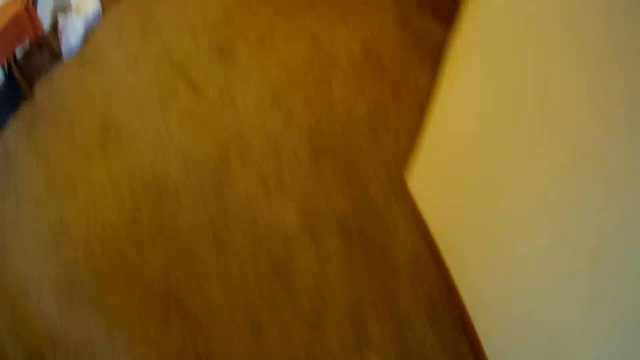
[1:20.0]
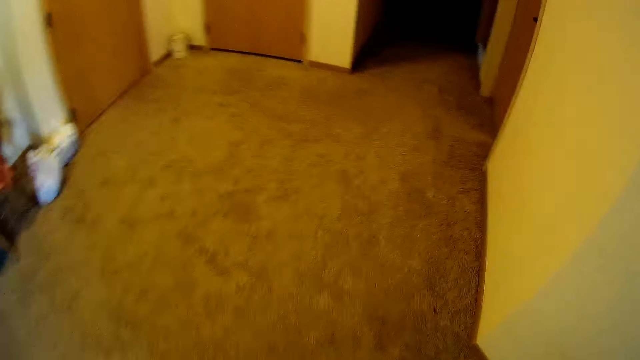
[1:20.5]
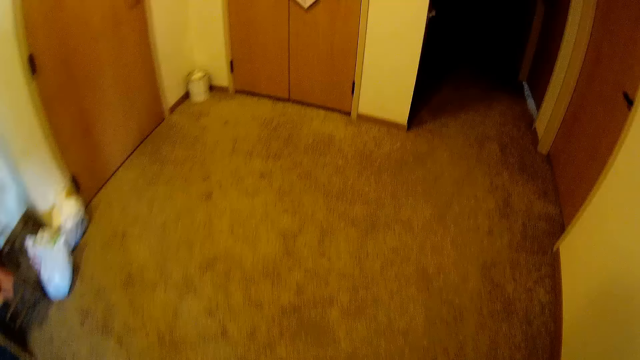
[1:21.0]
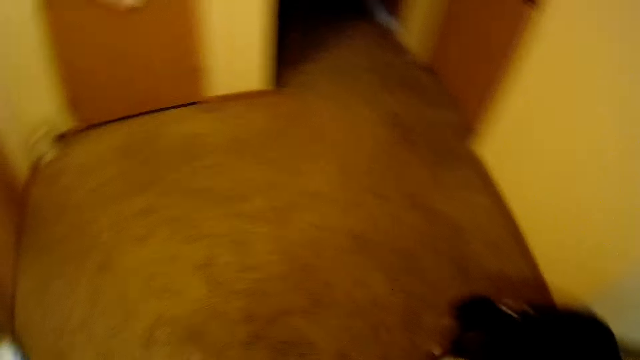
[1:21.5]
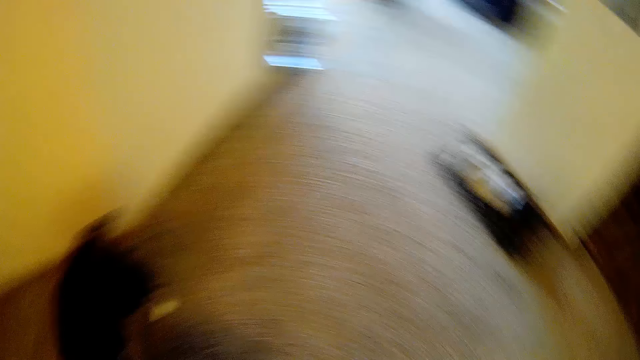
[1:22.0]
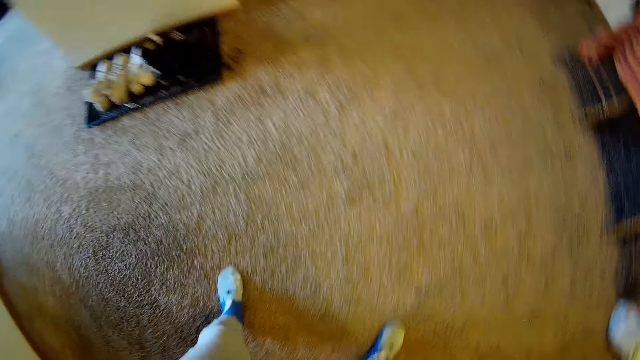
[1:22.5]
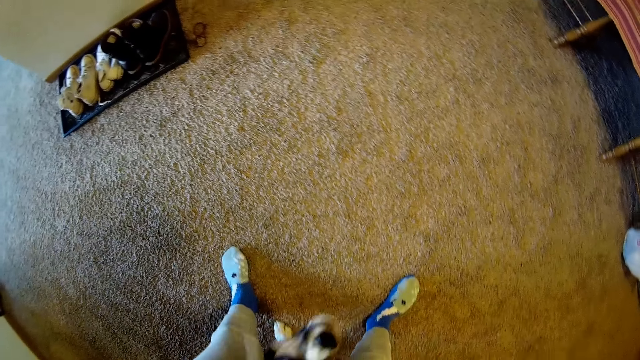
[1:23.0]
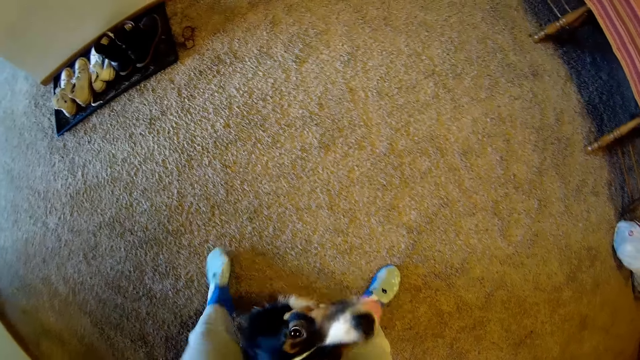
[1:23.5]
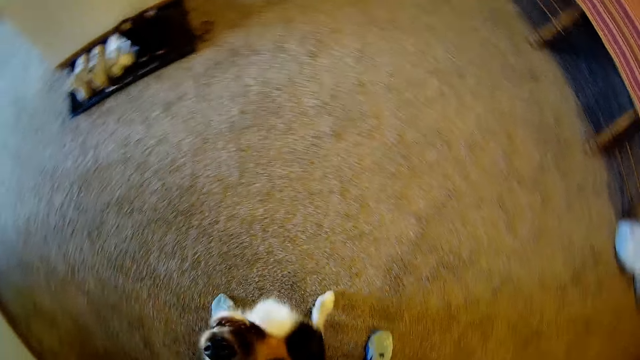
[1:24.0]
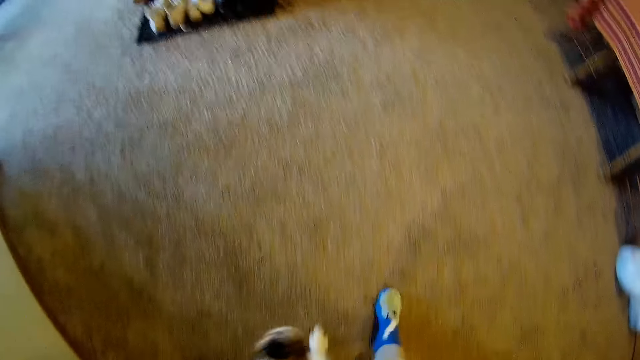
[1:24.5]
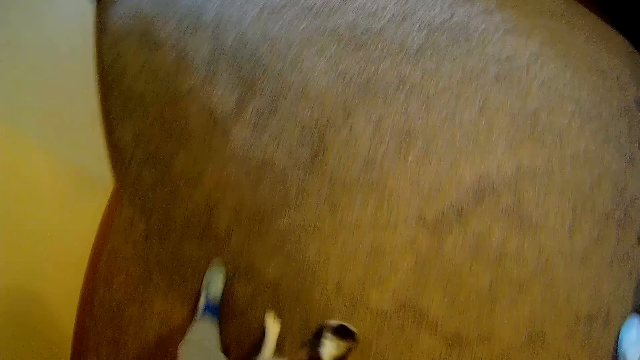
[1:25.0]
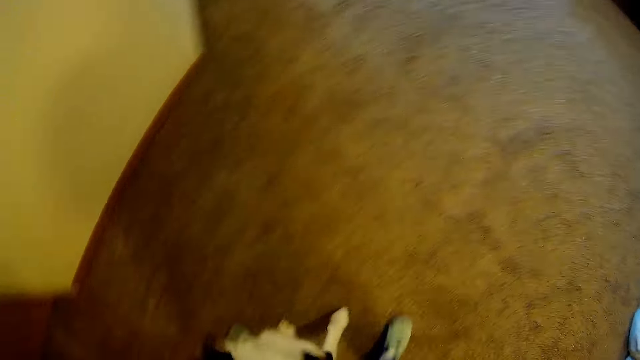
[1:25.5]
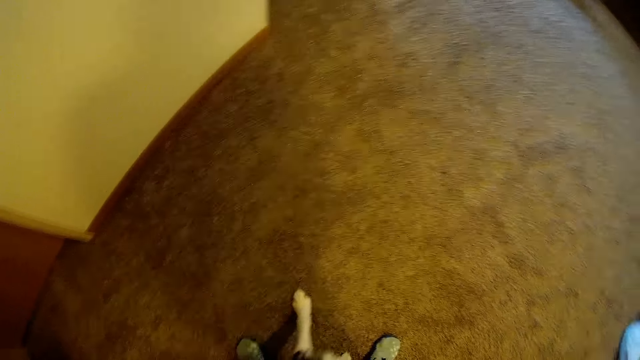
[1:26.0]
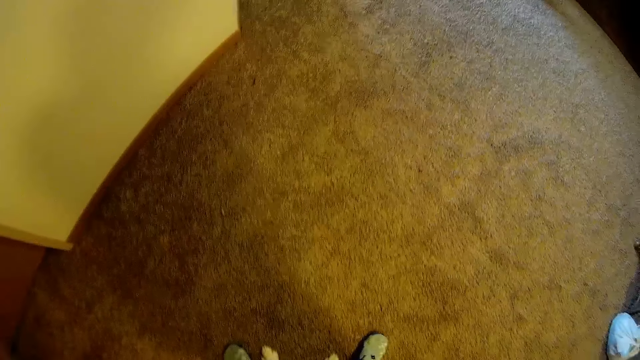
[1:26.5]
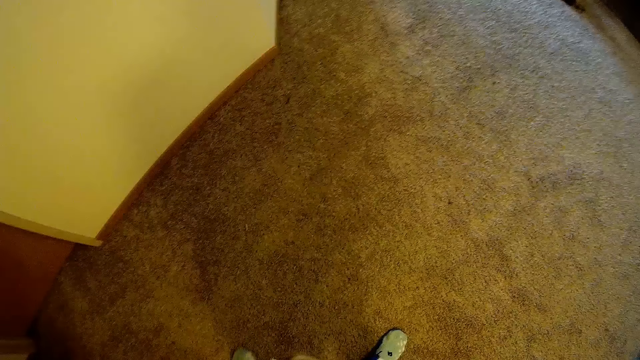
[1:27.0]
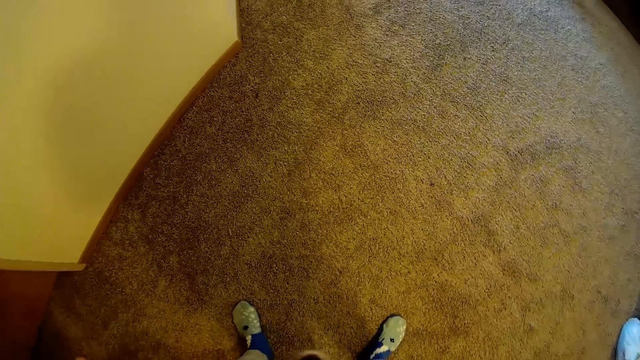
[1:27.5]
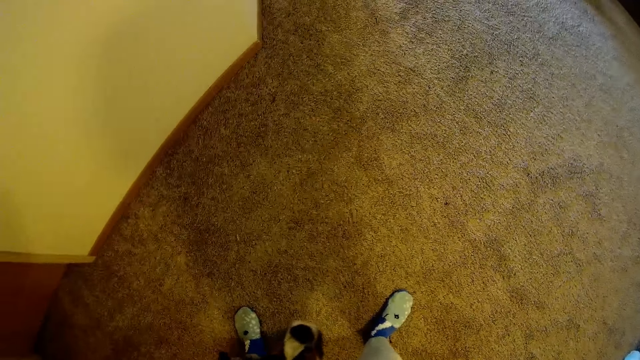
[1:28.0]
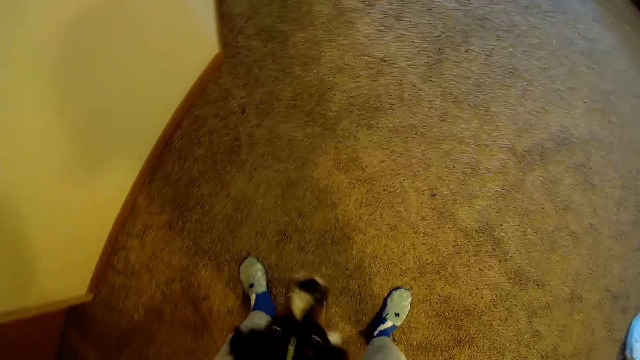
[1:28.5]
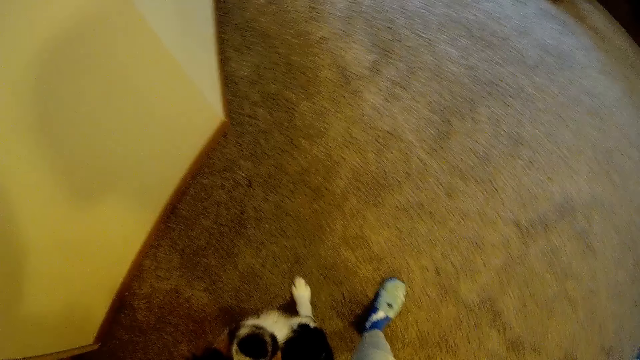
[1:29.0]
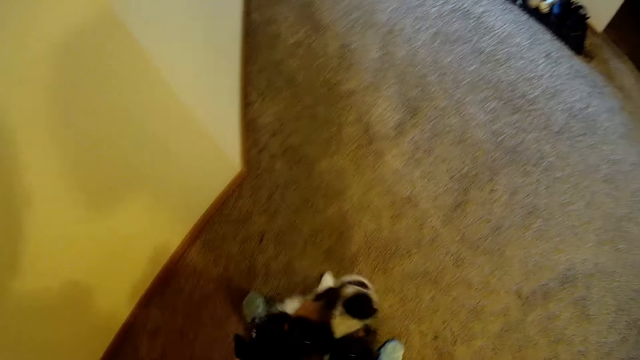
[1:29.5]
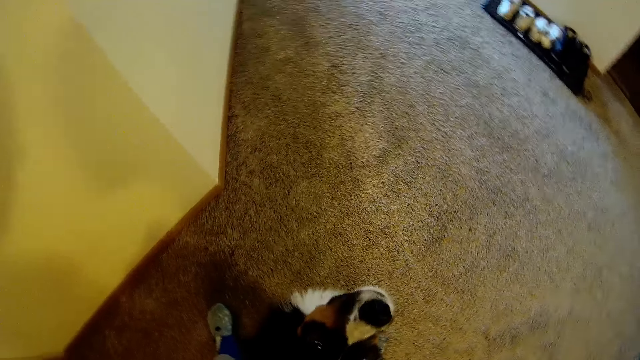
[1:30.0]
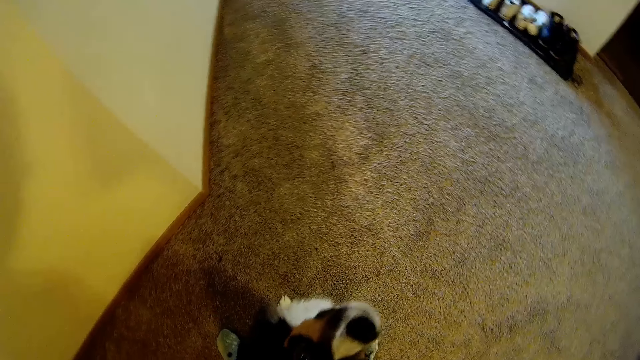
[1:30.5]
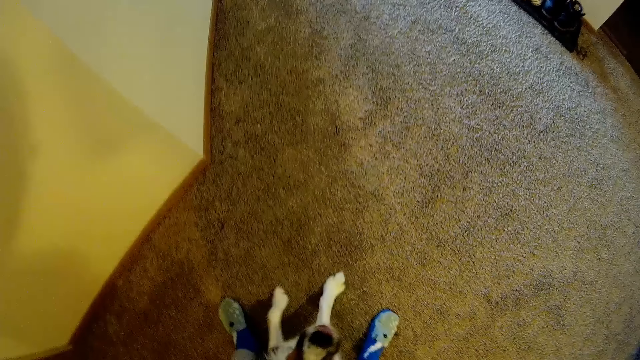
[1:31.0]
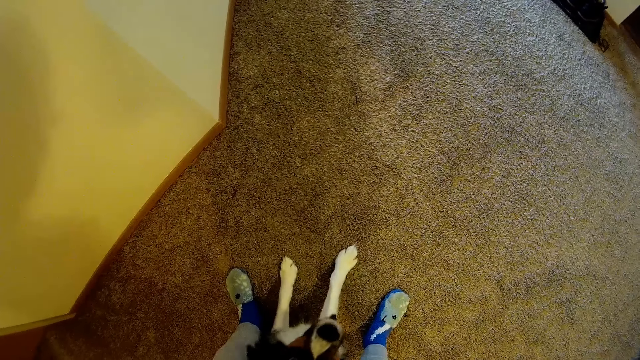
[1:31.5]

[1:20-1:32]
The camera wearer moves around and gestures with a hand. They turn around. They move around.

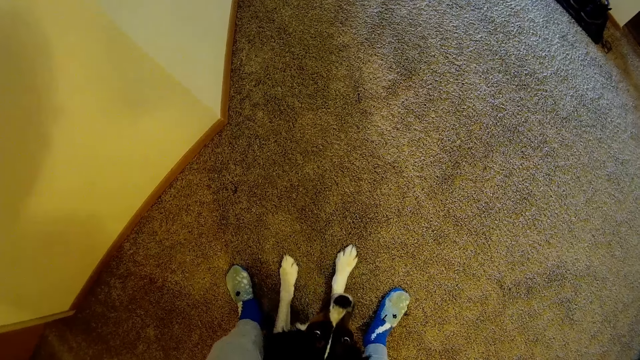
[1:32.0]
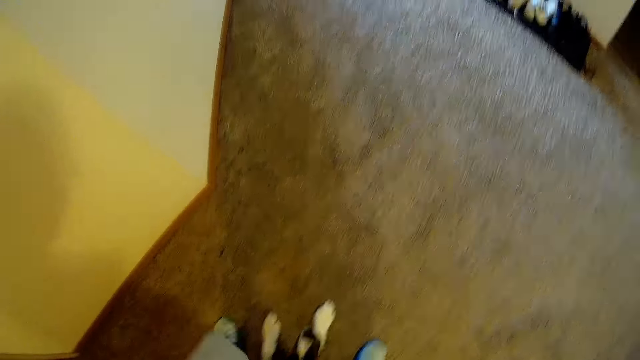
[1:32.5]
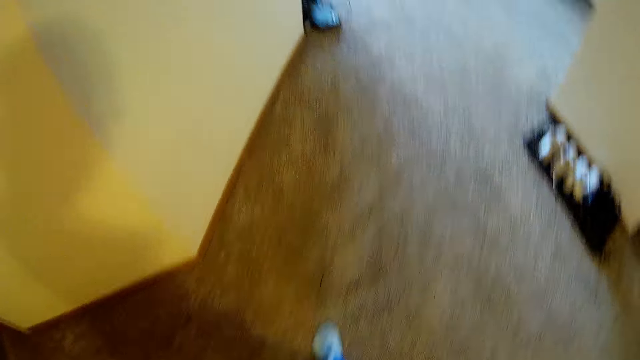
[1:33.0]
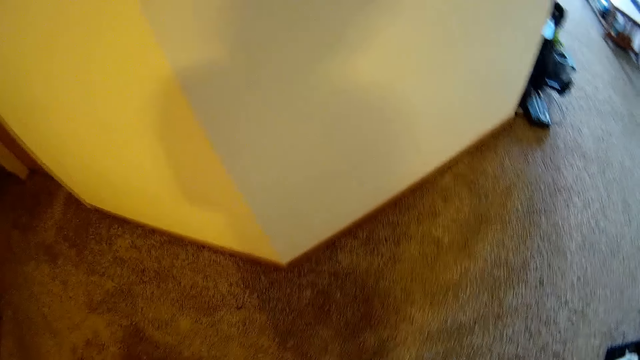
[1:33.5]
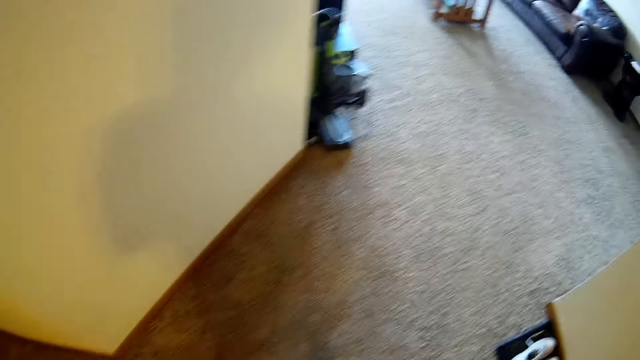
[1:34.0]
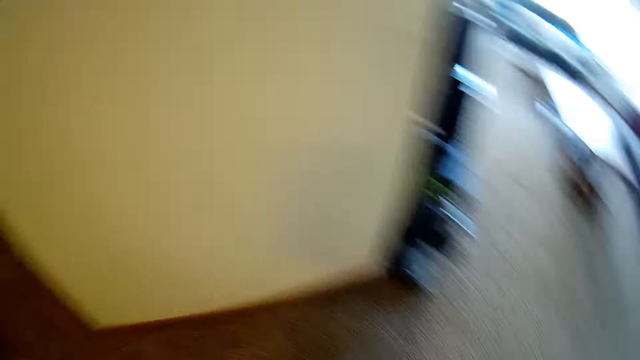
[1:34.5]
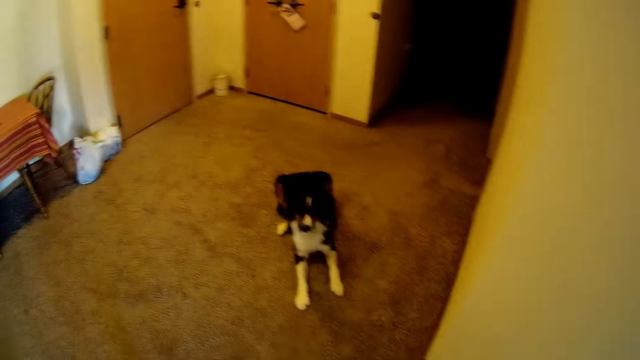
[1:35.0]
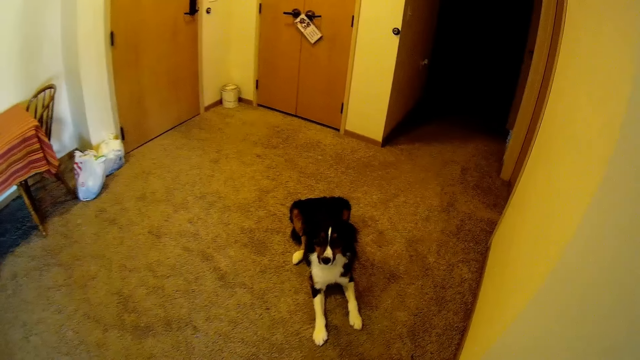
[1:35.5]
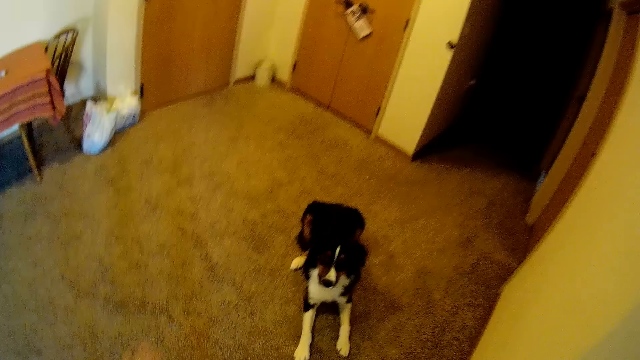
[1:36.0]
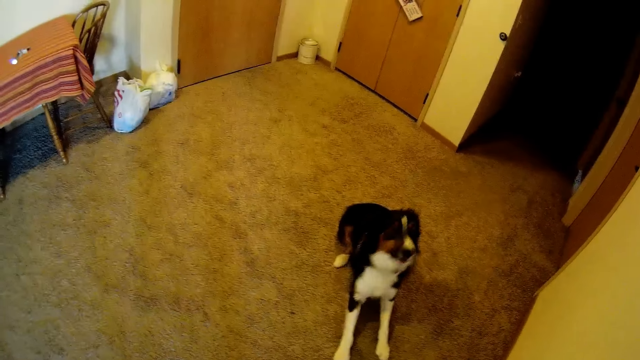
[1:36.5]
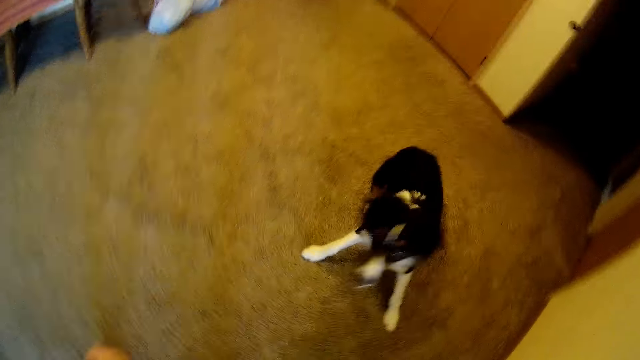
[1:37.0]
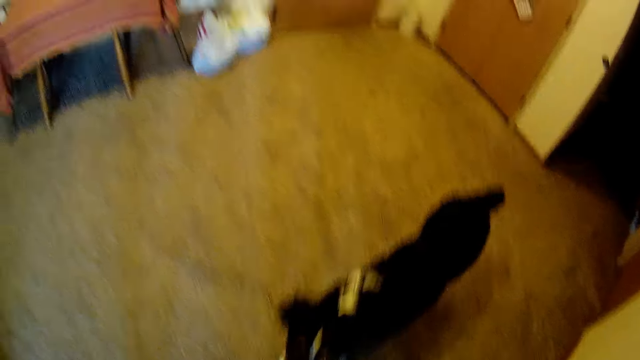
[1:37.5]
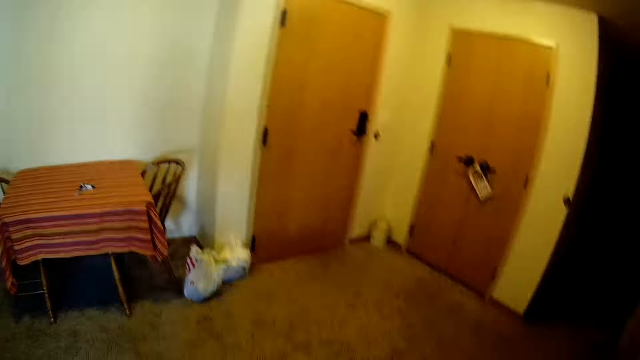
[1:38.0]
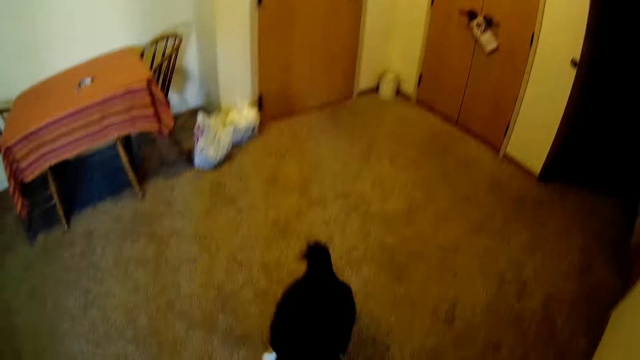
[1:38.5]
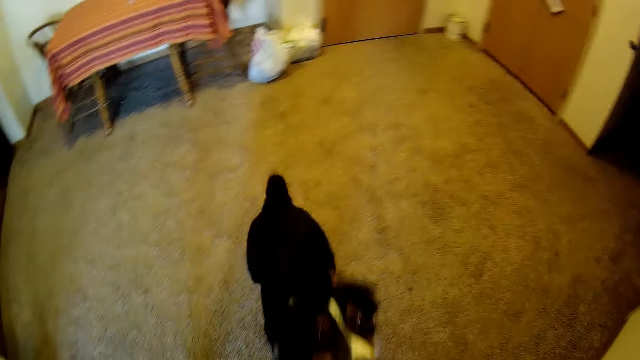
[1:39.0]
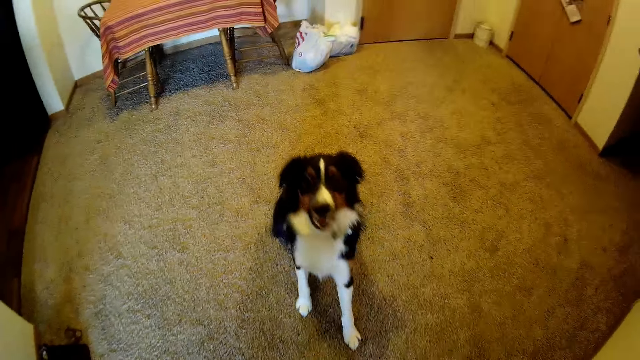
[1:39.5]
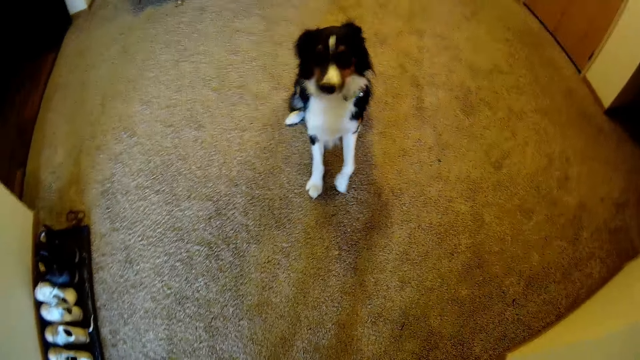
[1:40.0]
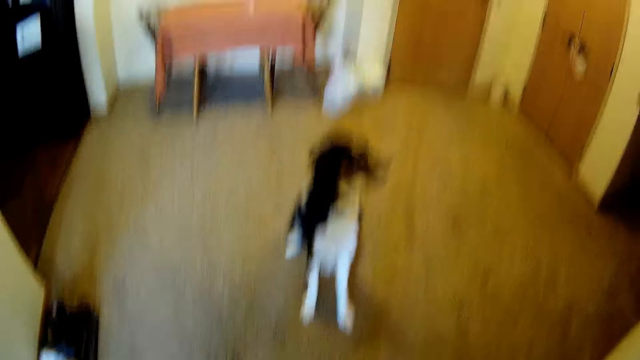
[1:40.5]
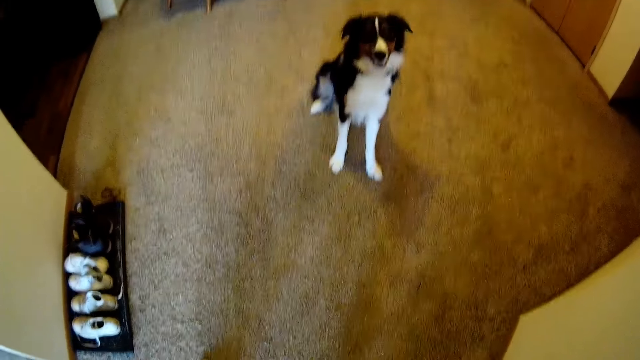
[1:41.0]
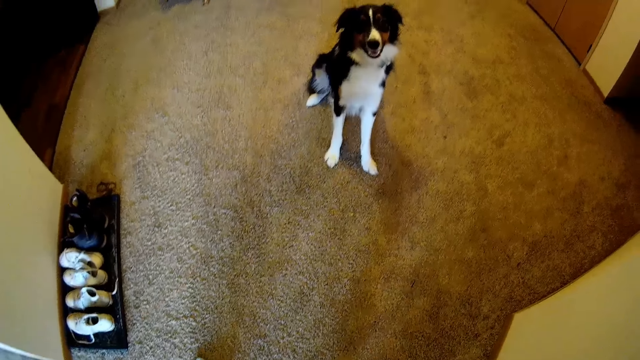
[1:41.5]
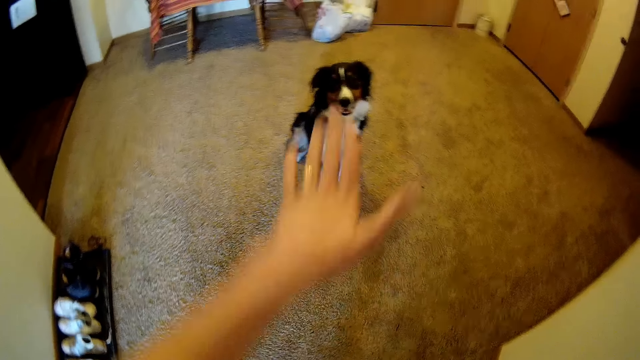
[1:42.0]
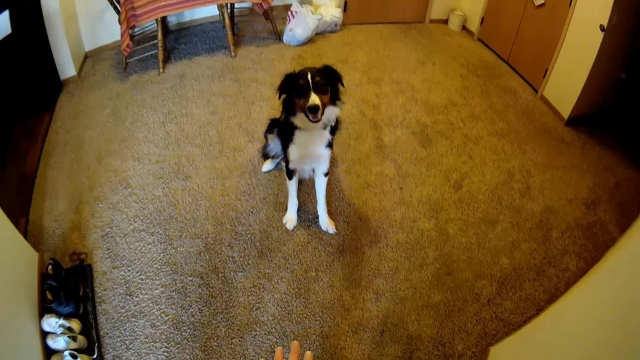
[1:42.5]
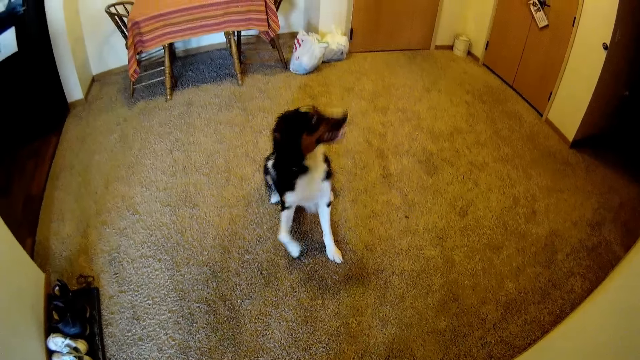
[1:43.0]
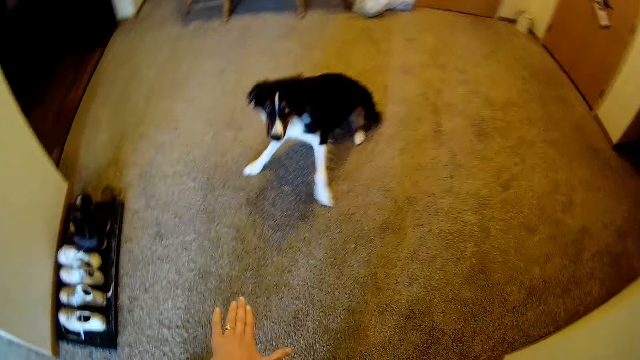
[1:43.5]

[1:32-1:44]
The camera wearer turns around. They gesture with a hand. They look around. They gesture with a hand.
